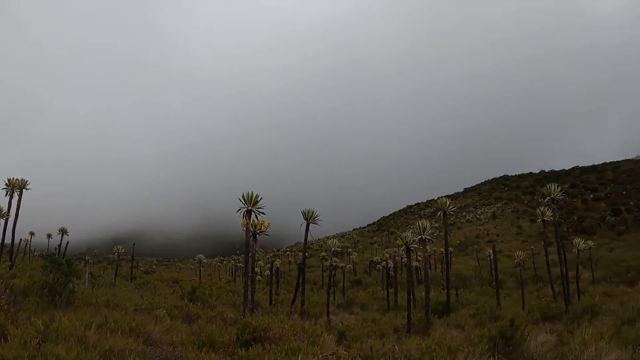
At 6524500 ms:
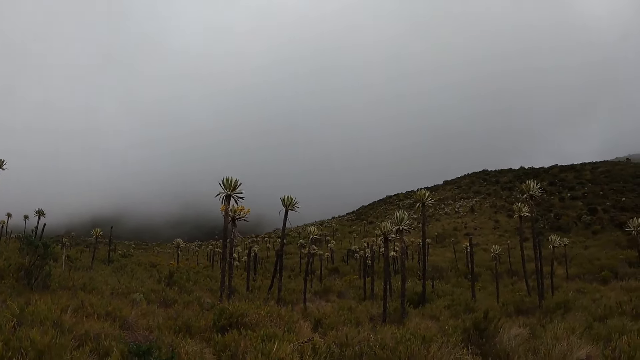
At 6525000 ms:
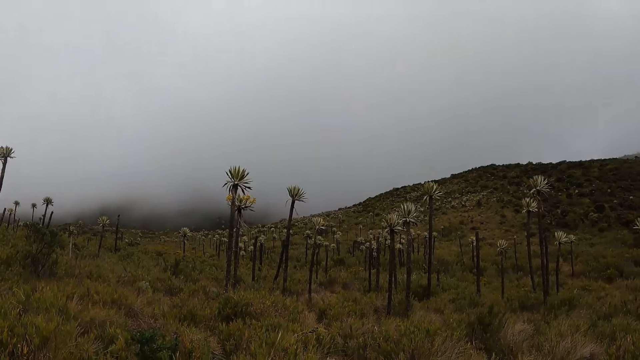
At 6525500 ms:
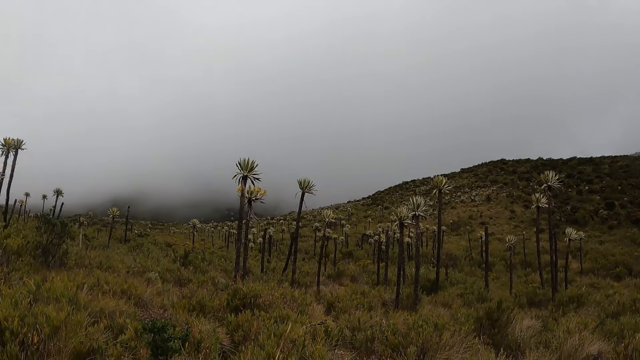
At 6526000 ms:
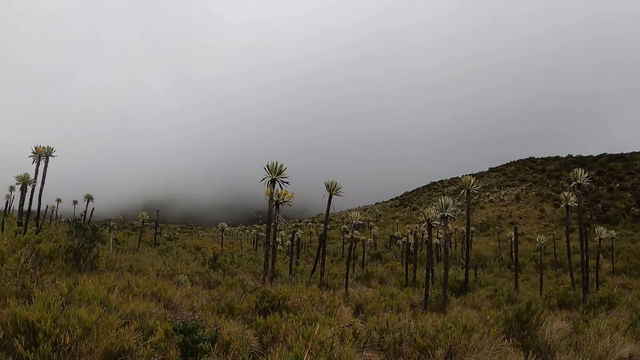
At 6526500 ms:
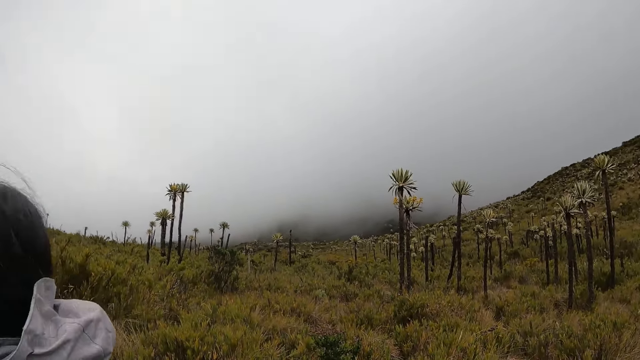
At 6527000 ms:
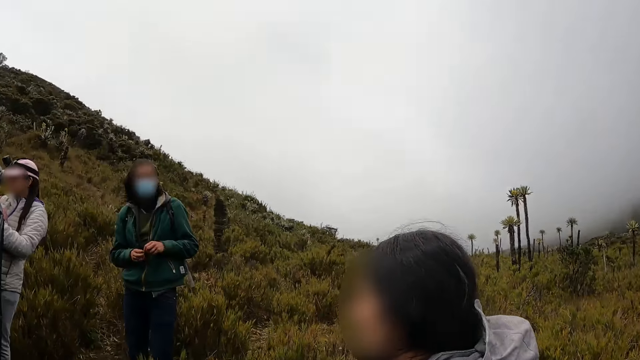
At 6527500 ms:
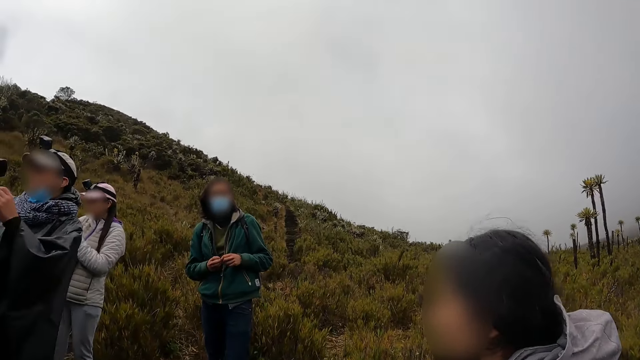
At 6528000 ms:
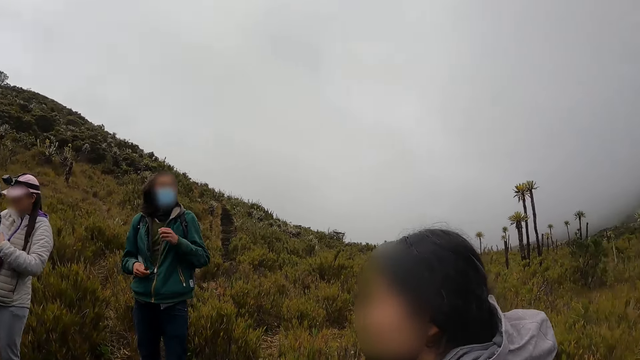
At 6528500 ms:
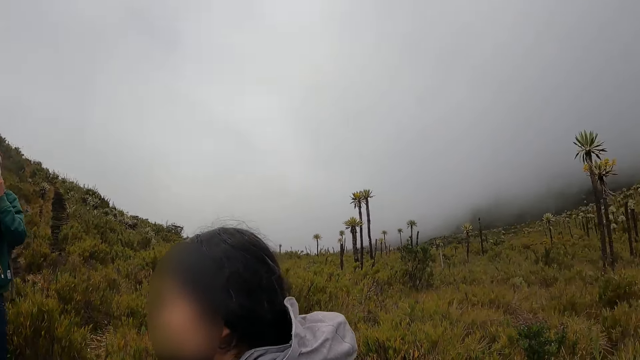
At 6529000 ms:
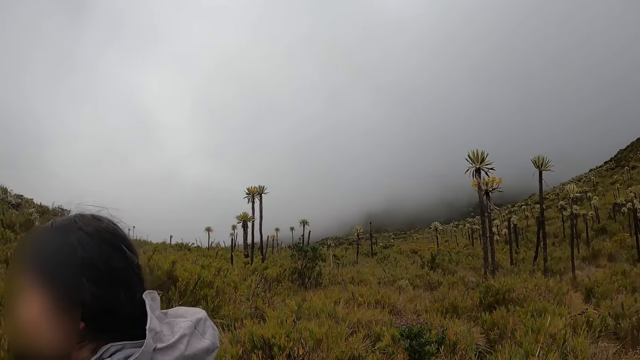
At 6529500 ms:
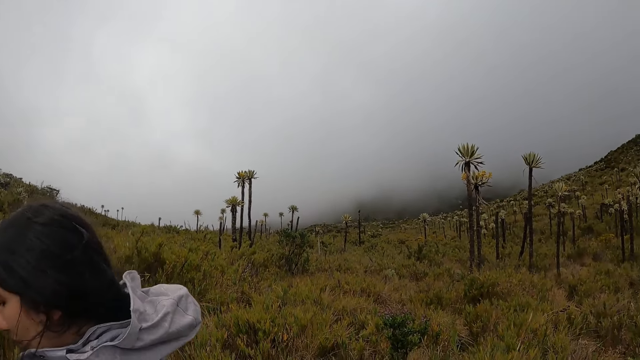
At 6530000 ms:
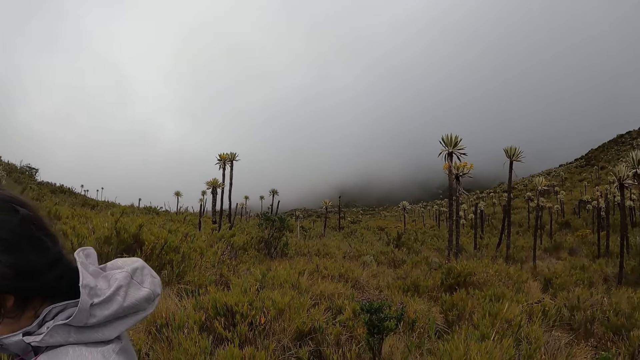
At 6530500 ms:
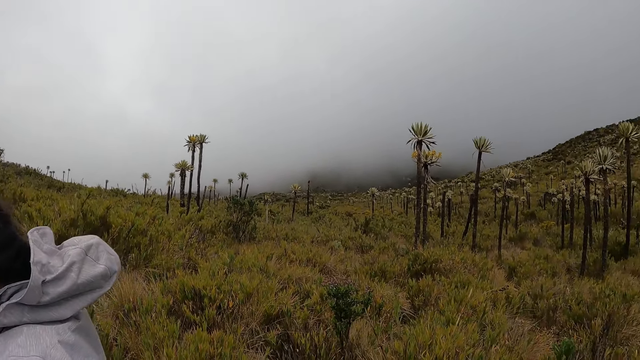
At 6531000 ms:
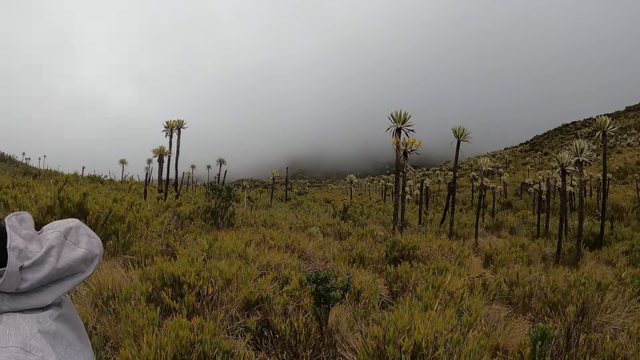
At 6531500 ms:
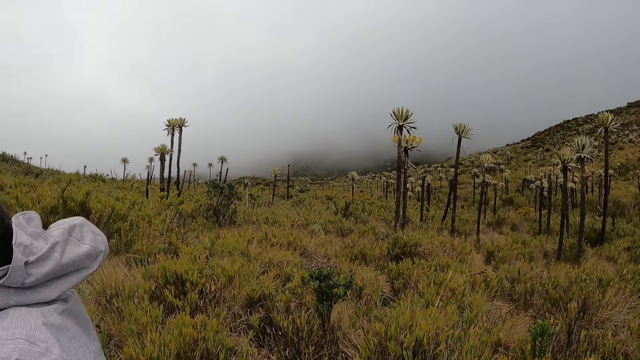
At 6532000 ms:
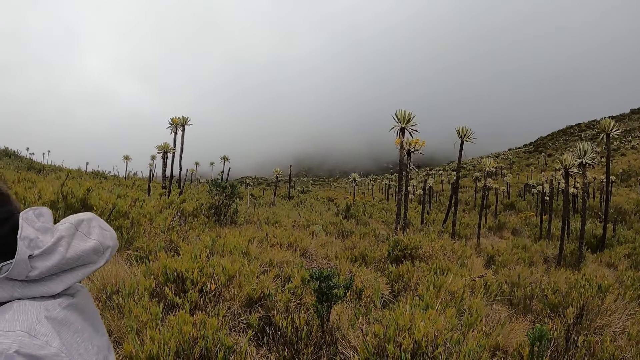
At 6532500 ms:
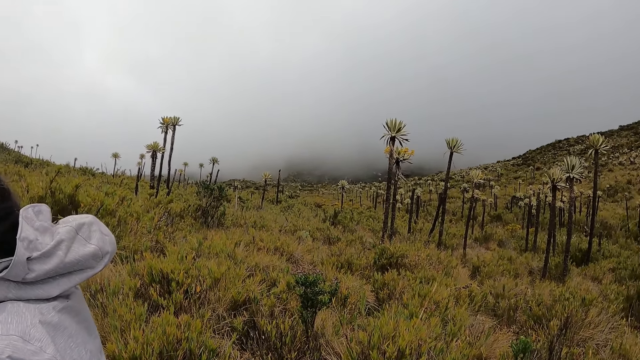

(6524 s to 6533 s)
The woman interacts with the group of people. The man adjusts the mask on his face with his left hand.

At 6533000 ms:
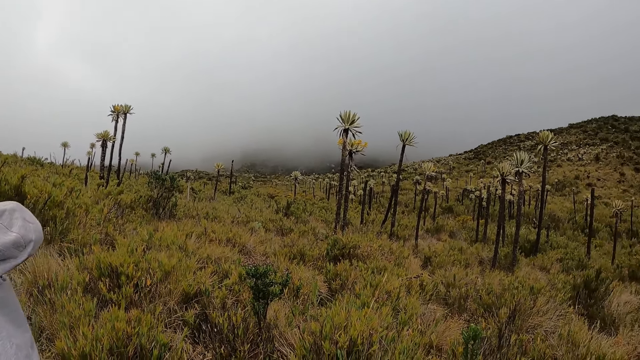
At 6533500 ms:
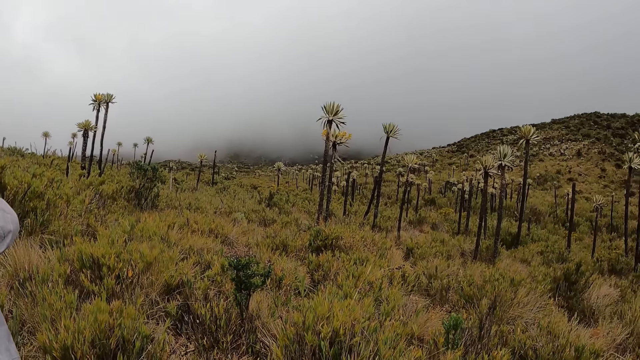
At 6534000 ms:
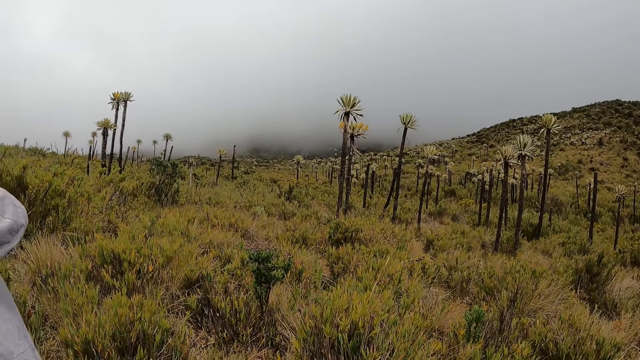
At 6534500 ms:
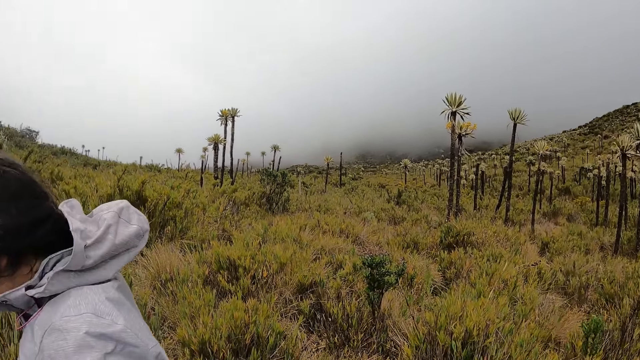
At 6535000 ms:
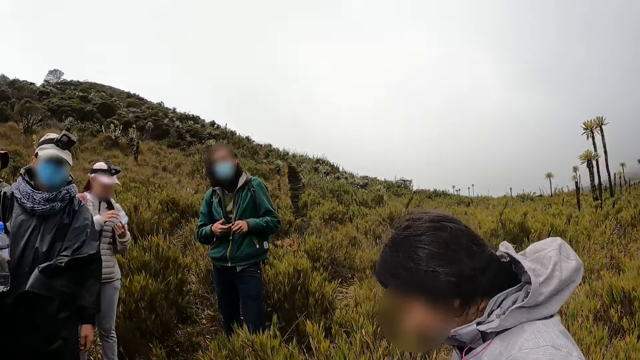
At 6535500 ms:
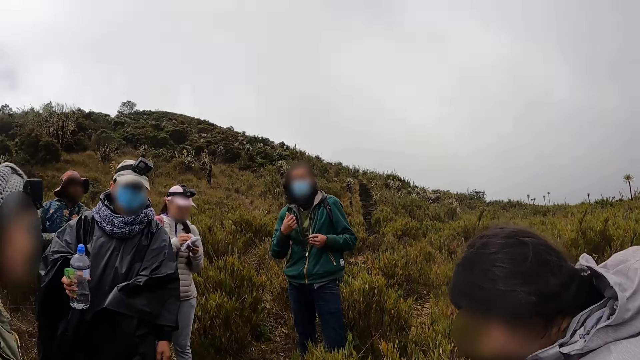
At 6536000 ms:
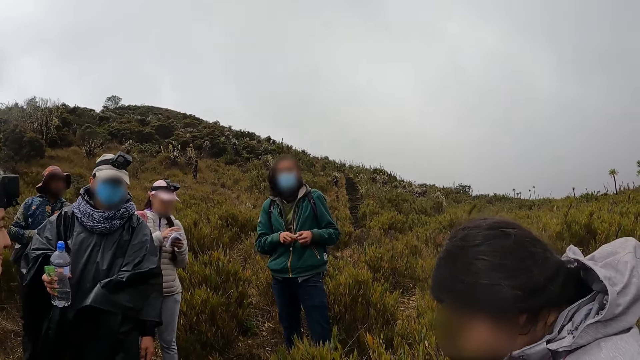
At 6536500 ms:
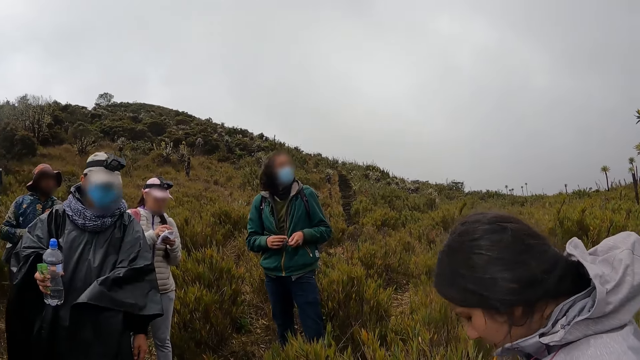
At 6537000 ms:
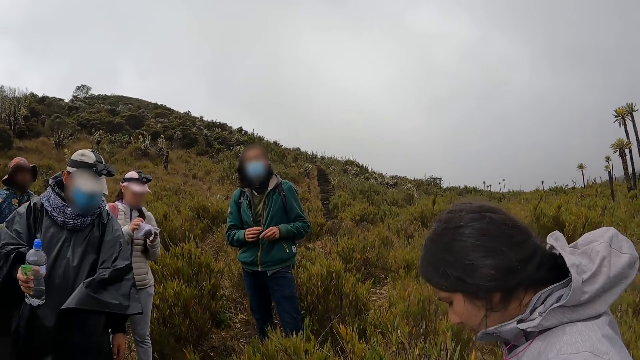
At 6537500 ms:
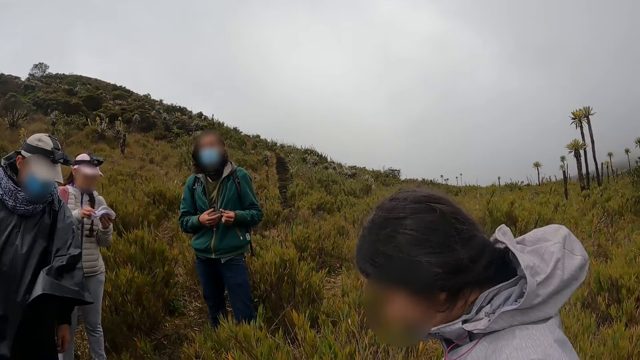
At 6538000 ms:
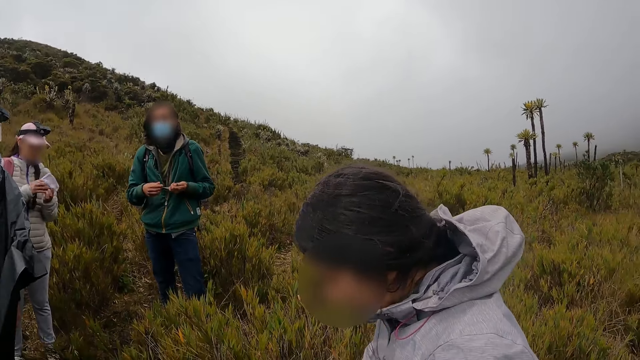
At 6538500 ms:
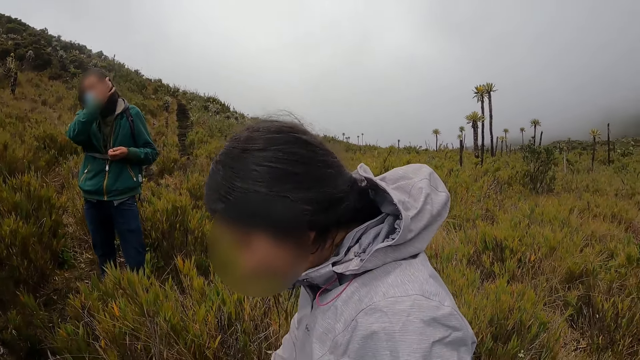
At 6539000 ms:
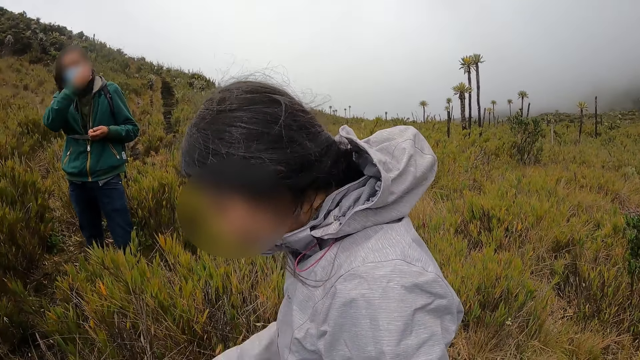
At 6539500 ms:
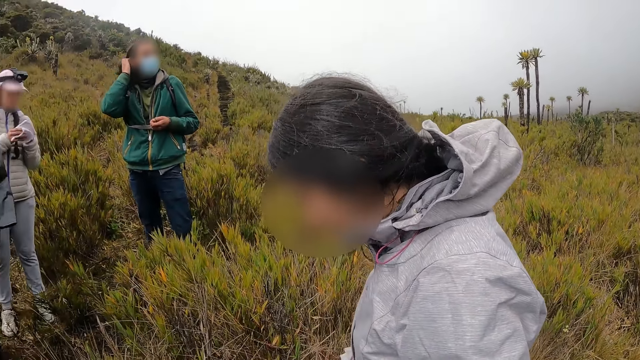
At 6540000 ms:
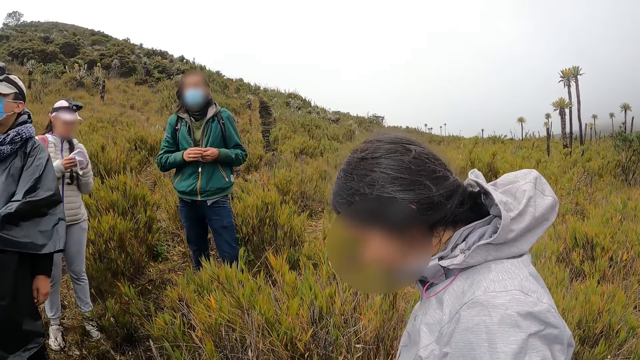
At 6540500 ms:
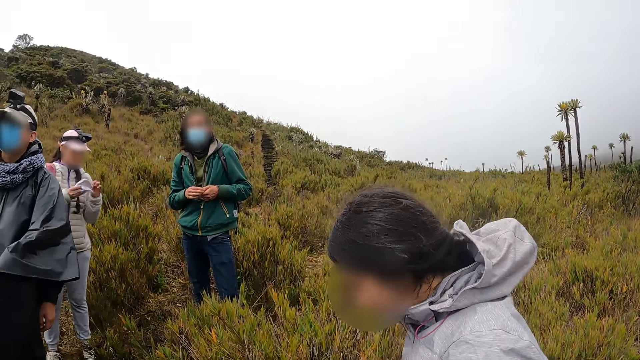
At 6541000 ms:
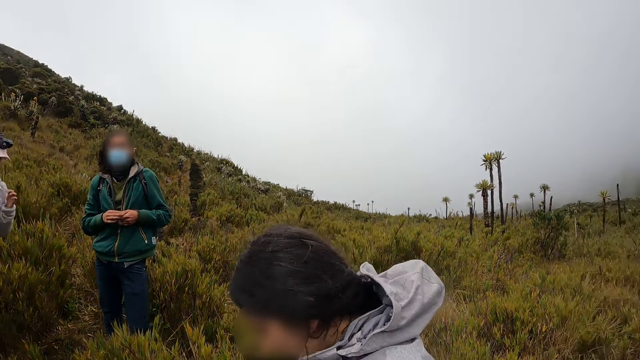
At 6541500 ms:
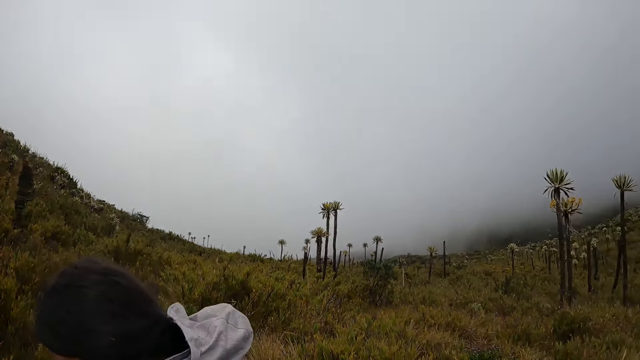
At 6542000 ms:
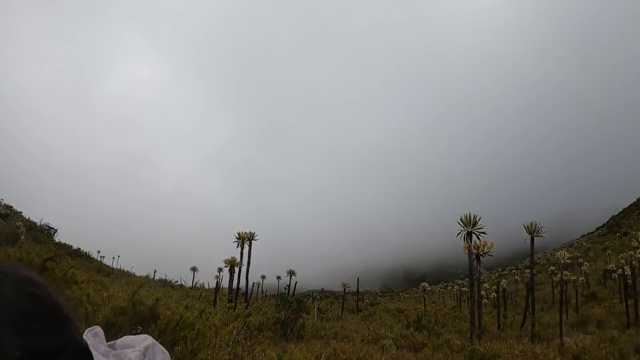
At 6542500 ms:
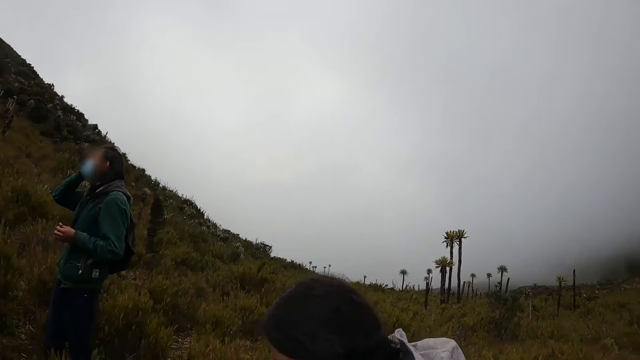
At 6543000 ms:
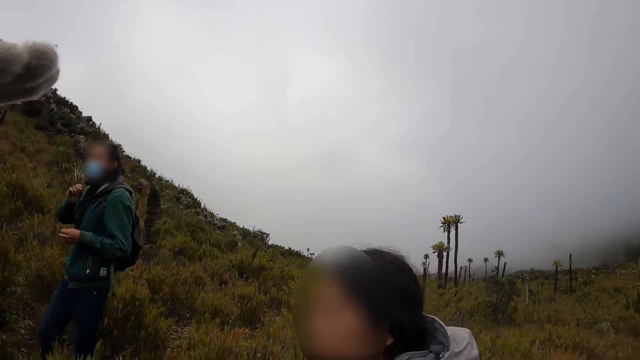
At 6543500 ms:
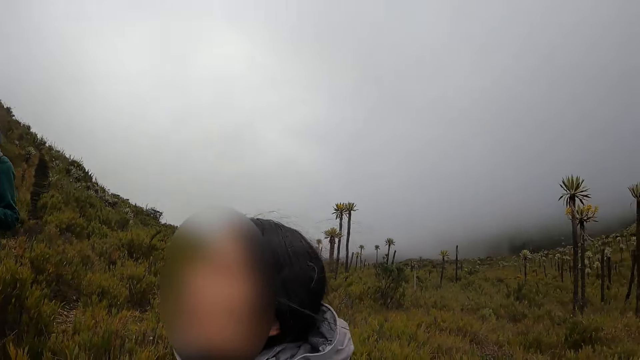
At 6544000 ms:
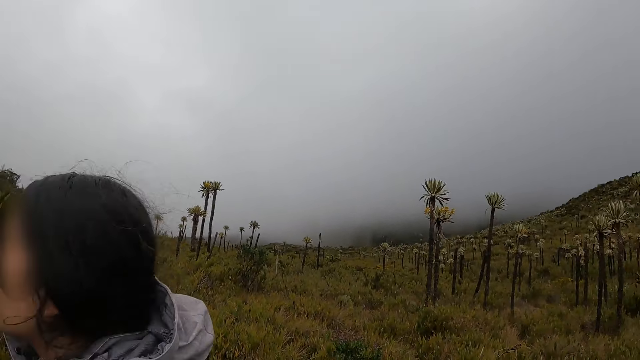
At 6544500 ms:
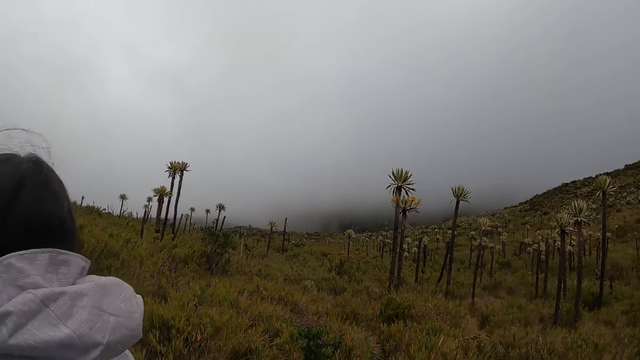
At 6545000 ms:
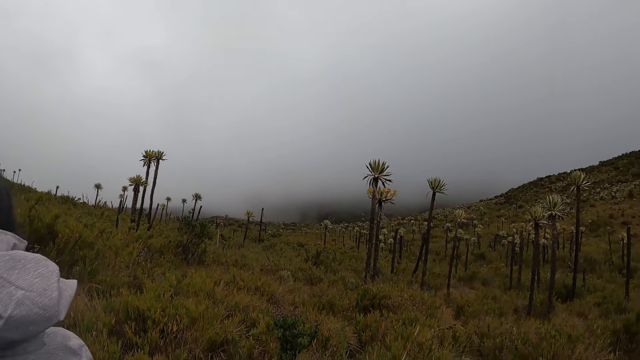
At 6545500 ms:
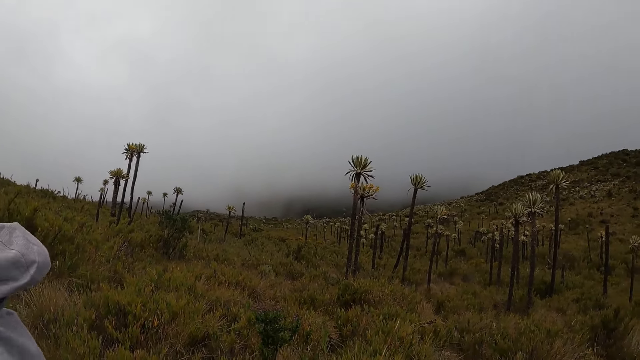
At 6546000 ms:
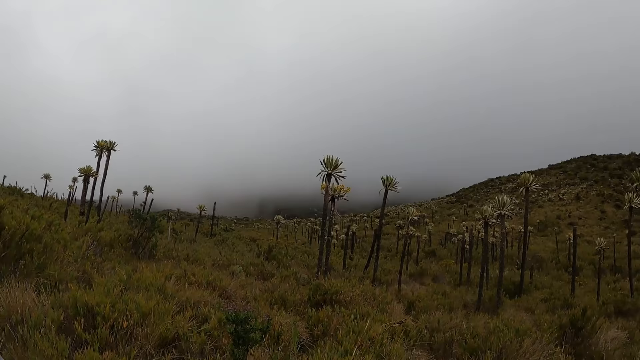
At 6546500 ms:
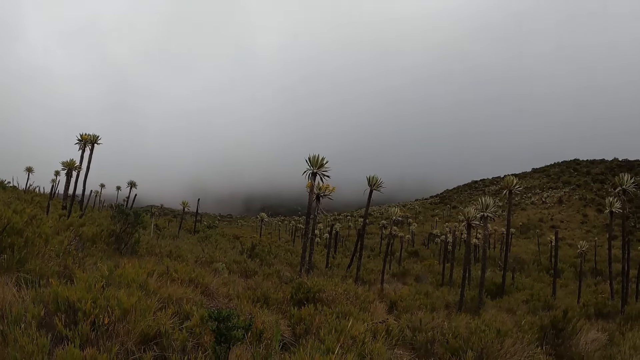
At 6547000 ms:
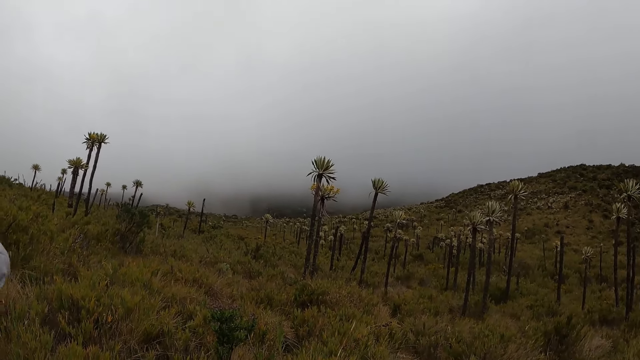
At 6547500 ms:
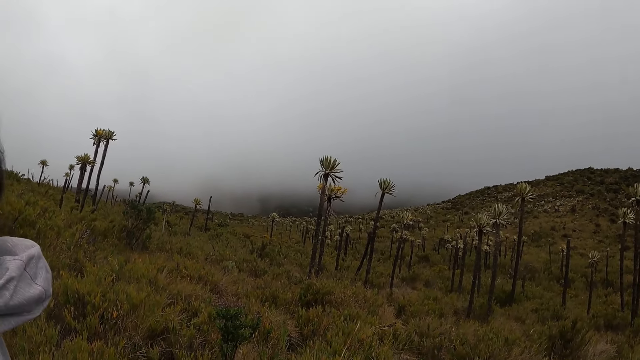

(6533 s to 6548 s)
The woman opens a pack of sandwich in her hands. The man makes gestures with his right hand. The man touches his hair with his right hand.
